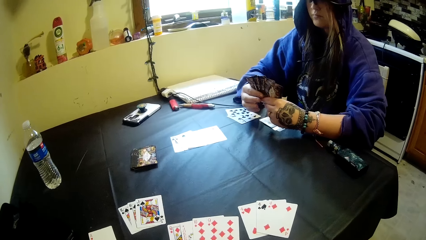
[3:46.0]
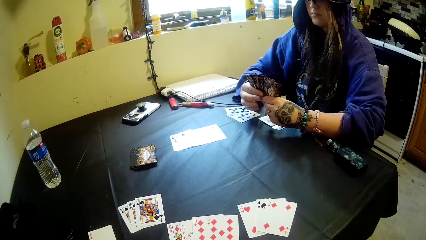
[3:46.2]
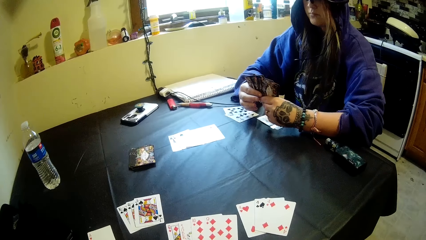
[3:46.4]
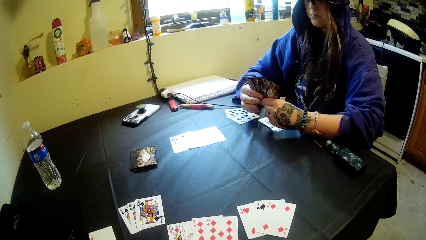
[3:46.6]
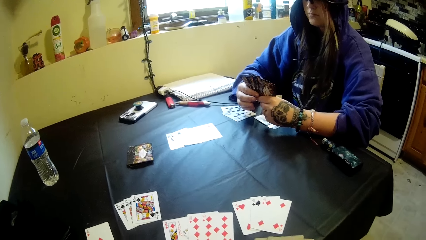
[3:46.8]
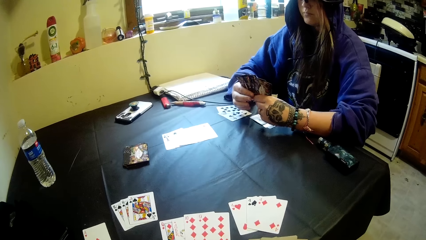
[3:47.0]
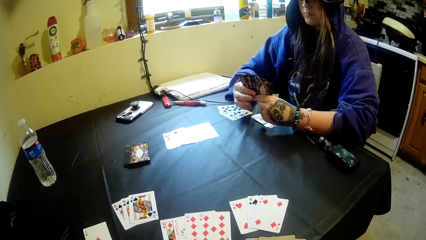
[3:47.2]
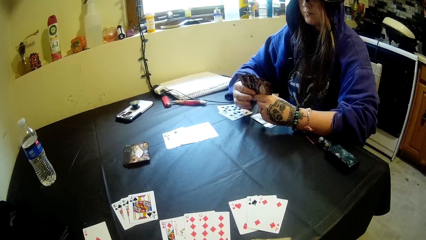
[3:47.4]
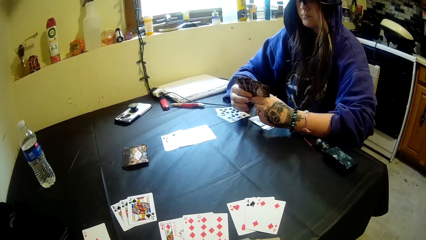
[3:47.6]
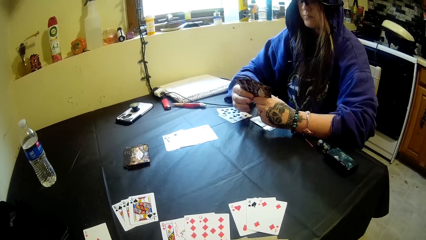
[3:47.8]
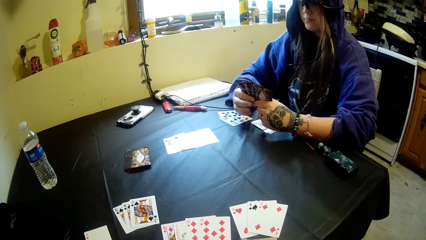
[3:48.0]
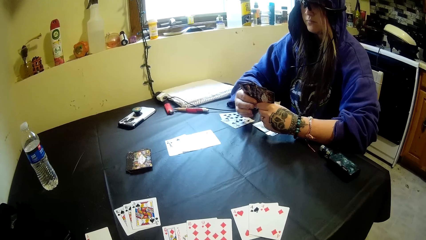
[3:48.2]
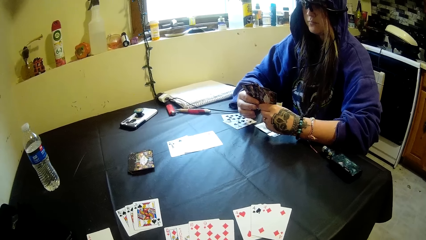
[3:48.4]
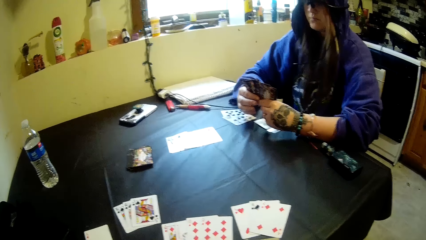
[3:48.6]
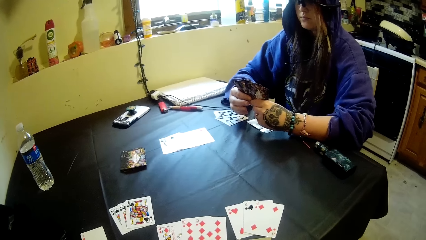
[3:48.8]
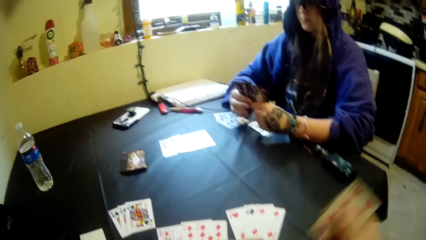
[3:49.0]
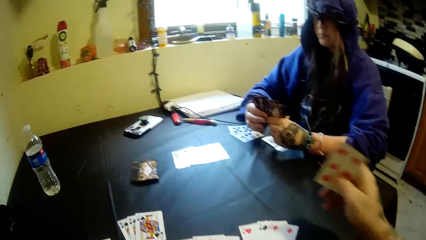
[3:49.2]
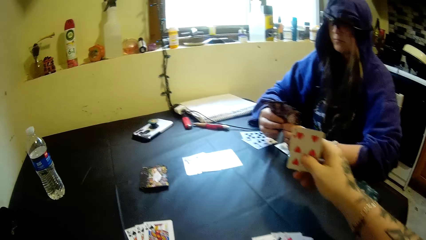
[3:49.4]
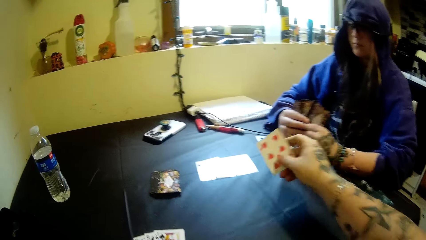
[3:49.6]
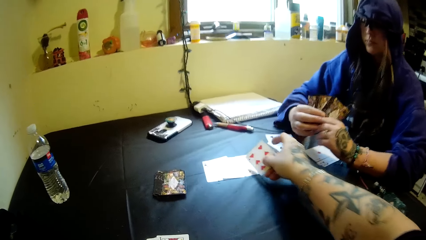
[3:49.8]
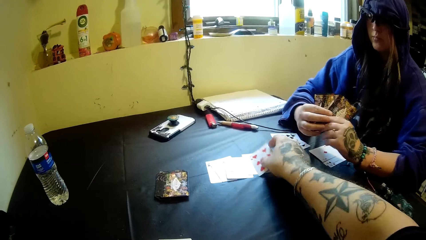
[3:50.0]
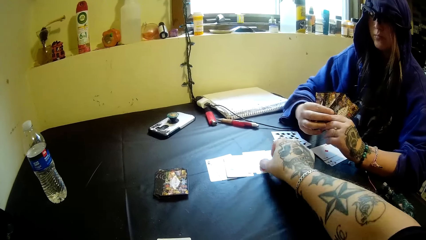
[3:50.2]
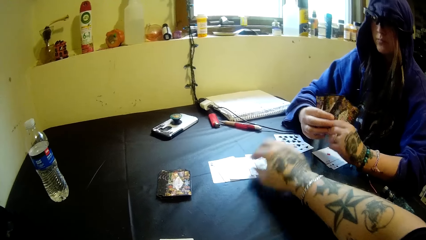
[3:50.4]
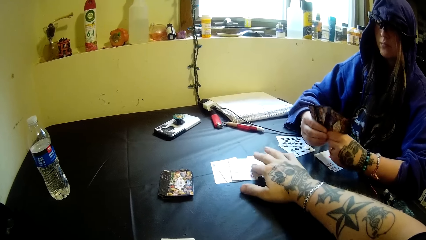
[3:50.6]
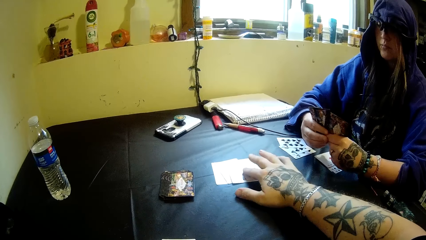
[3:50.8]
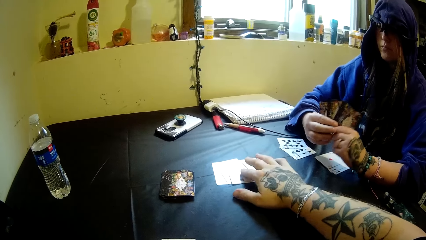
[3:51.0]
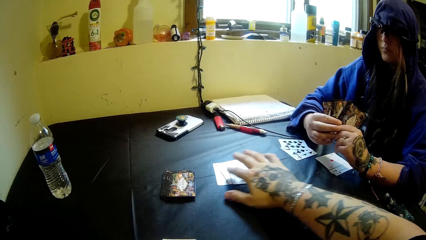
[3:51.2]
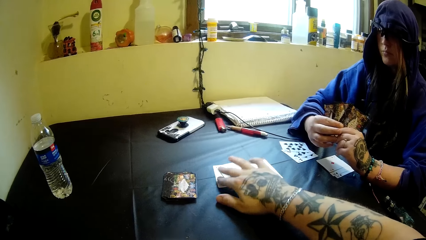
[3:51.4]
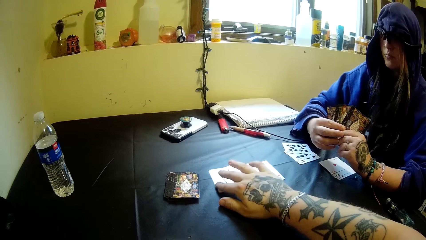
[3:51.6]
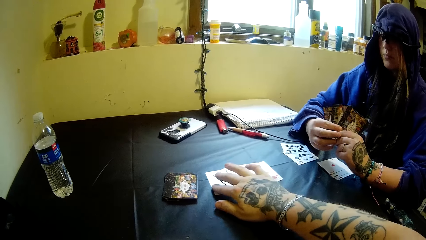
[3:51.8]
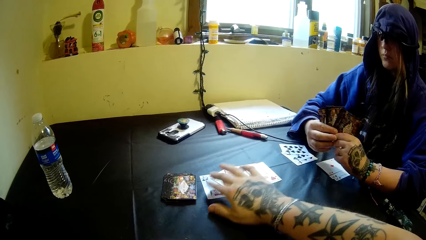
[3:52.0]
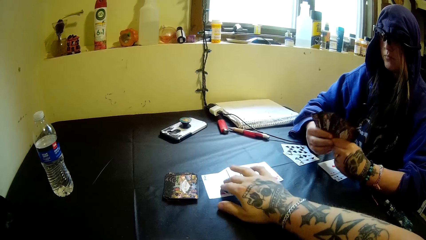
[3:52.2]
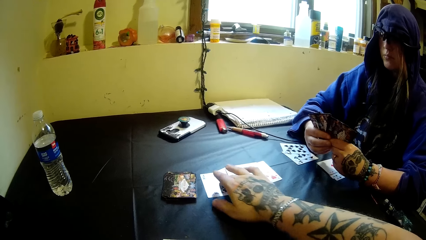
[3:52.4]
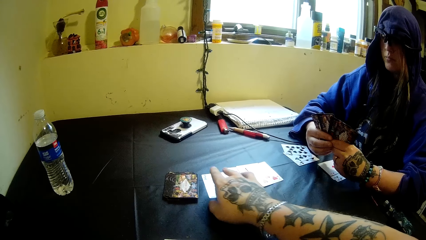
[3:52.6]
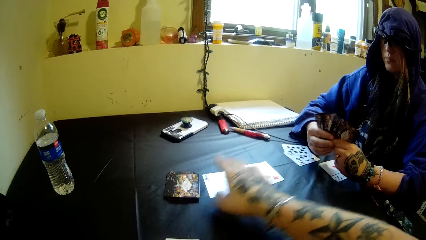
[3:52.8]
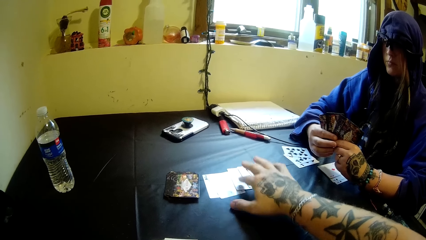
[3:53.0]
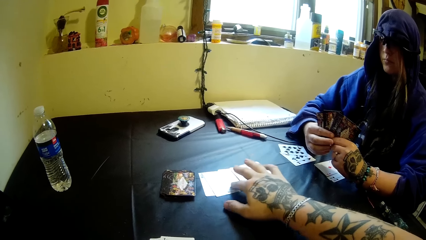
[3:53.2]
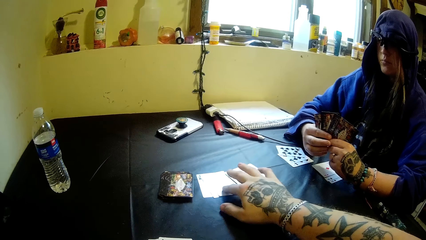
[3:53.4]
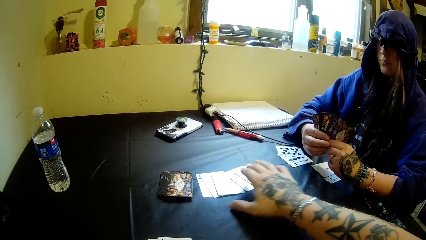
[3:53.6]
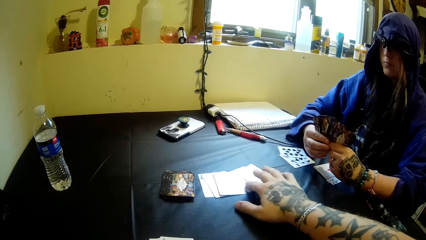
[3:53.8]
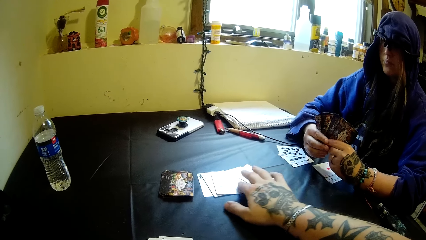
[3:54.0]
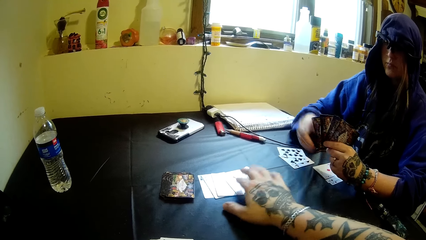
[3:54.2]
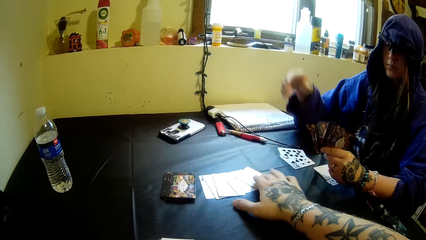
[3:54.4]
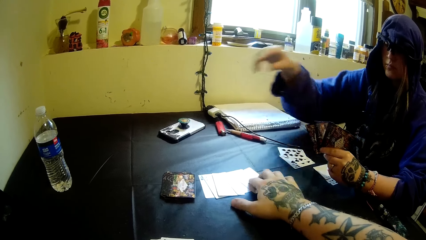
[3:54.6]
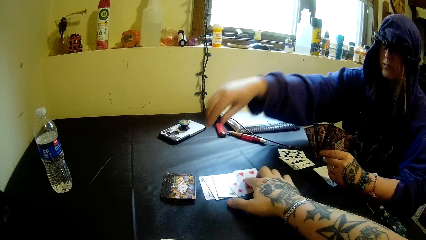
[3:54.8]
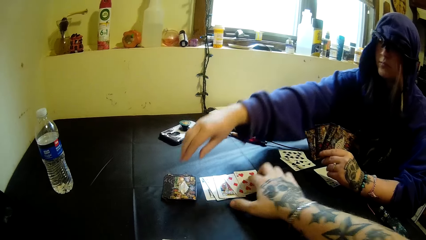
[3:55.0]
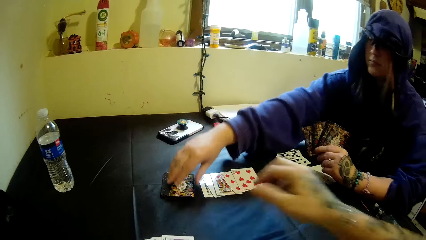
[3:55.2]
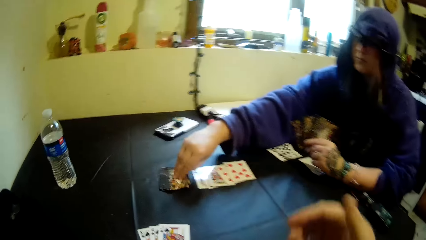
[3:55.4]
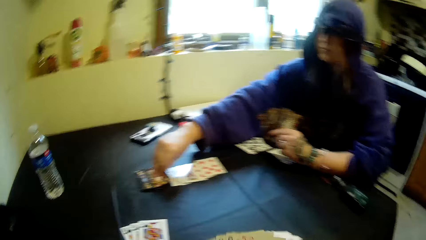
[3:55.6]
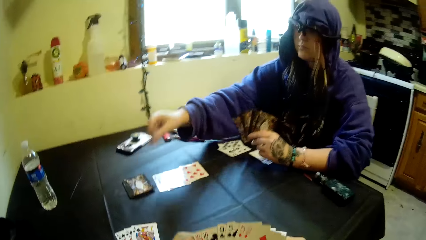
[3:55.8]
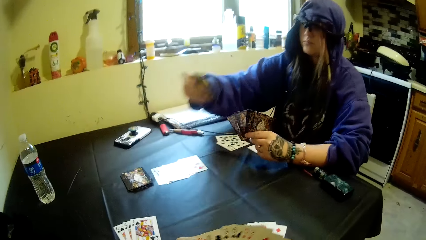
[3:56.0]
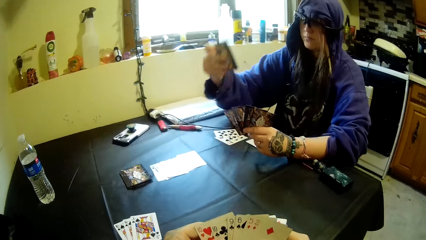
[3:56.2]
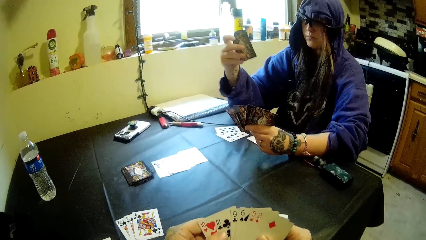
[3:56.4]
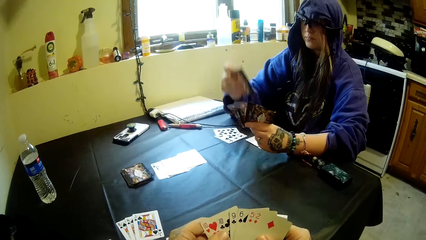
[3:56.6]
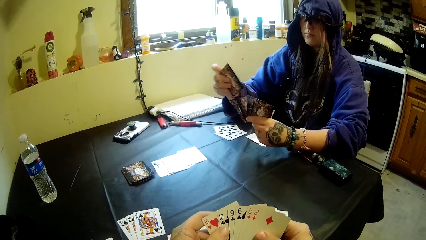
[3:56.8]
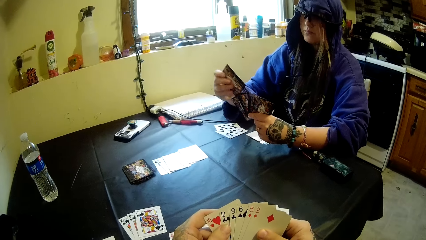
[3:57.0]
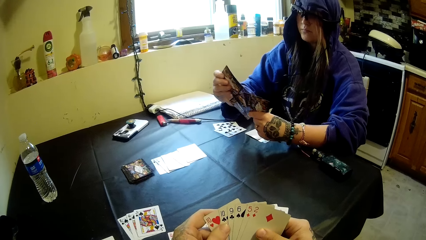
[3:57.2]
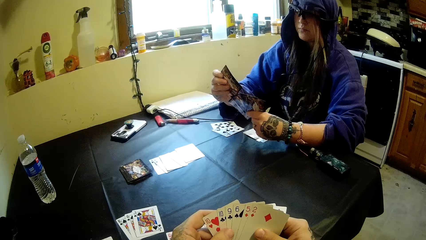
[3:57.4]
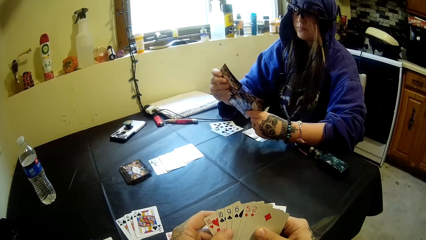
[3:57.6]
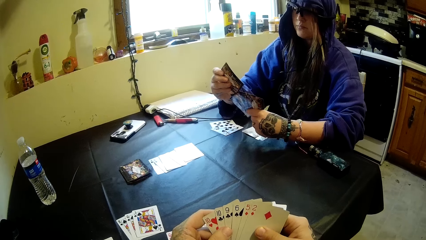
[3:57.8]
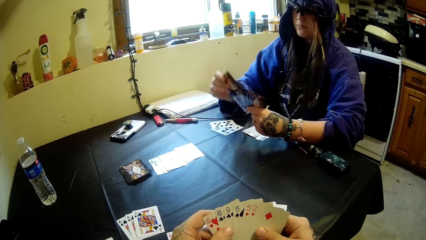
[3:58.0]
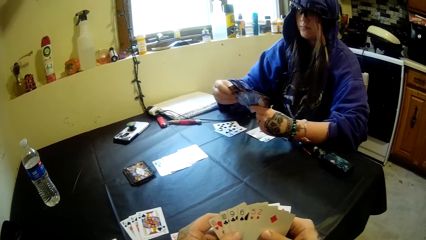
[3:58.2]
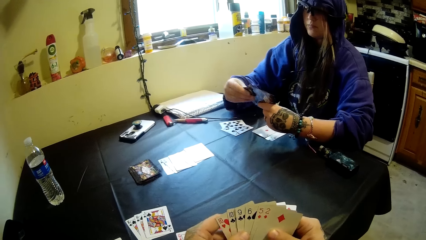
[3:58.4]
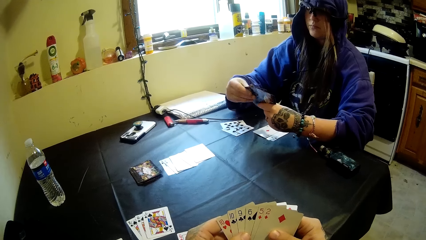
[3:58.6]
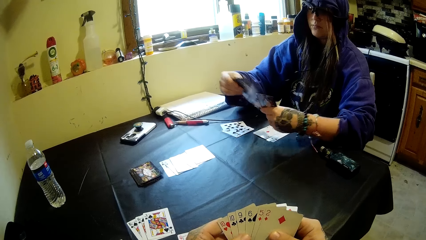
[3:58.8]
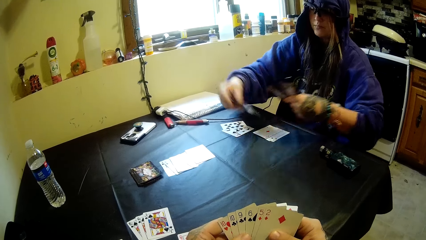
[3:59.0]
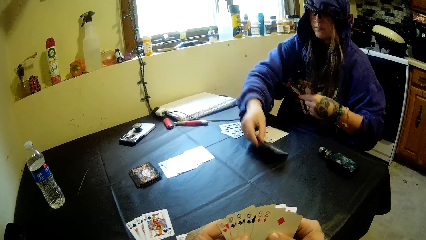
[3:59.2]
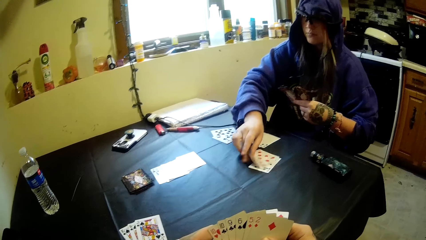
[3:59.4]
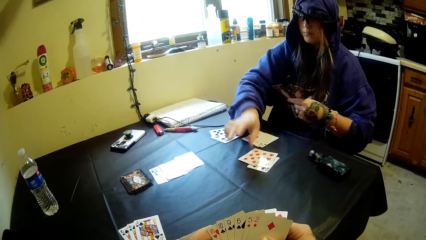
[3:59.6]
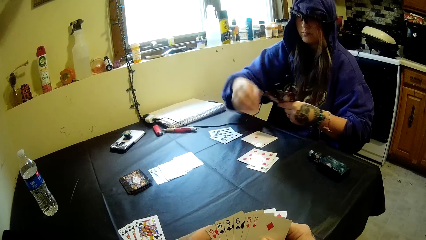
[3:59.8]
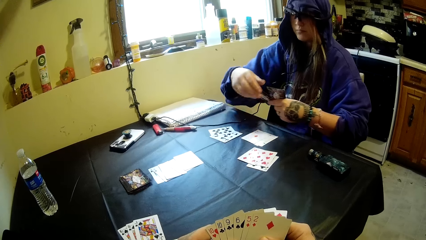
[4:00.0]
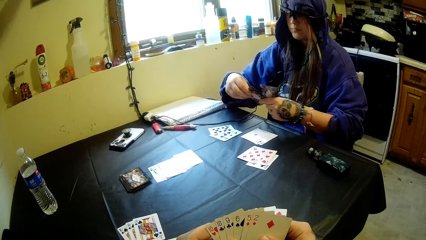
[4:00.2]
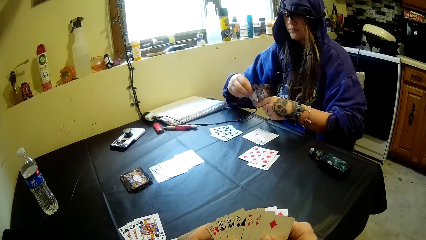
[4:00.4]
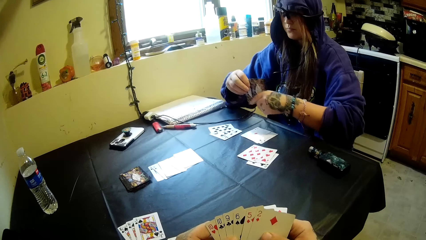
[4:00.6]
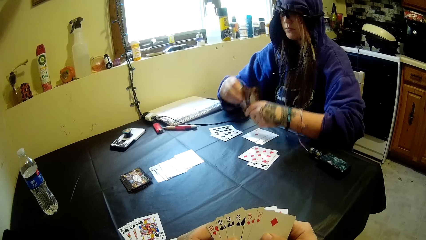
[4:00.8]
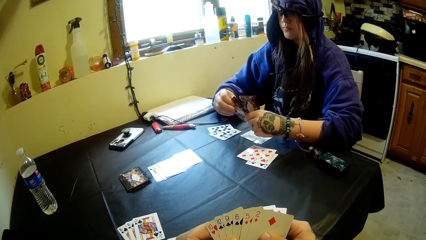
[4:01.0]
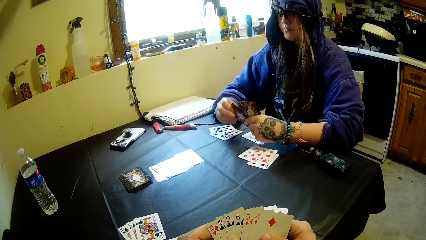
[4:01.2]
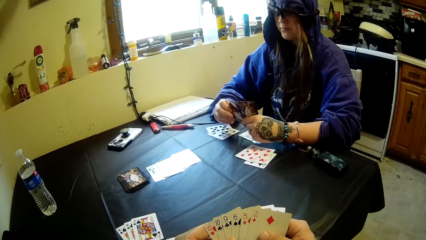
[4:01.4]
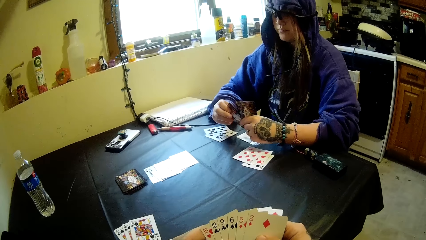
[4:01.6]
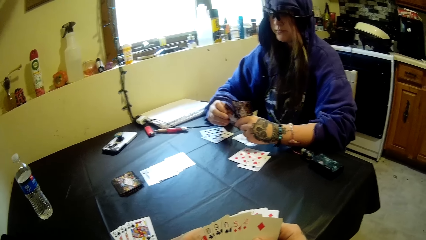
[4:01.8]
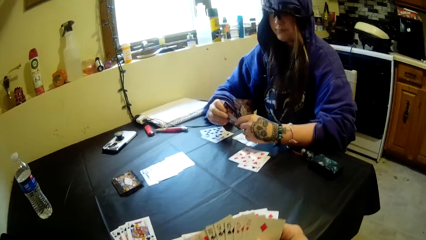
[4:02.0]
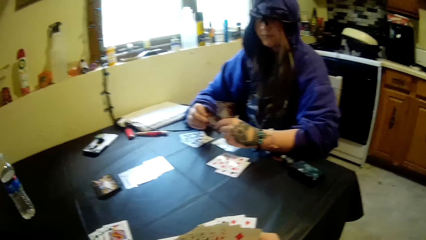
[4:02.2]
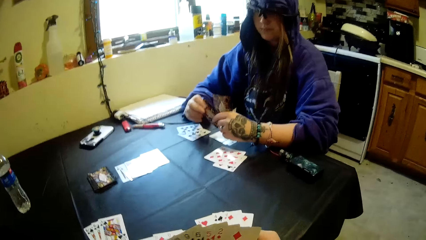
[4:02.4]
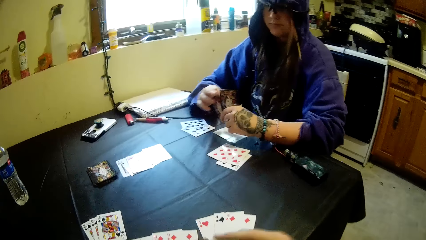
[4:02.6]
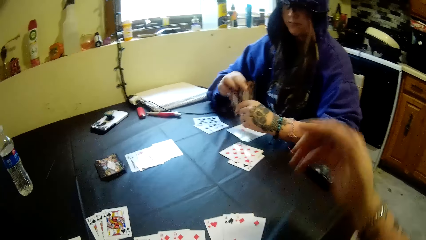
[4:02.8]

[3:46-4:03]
The camera wearer drops a card on the table with his right hand. He spreads the cards on the table with his right hand. A person takes a card from the table. The person puts the card on the table.
